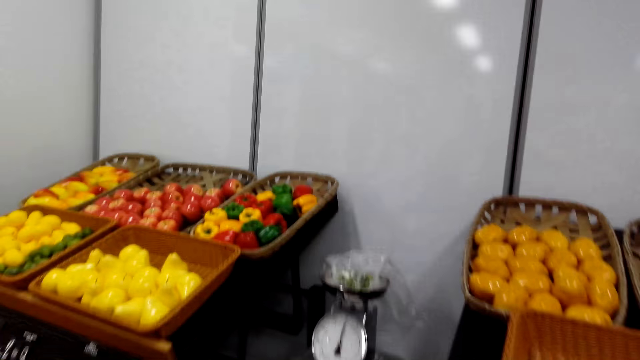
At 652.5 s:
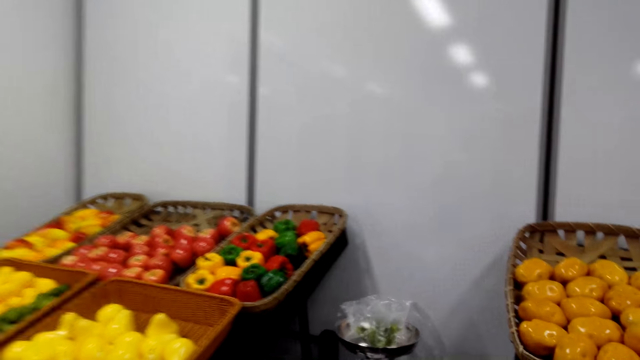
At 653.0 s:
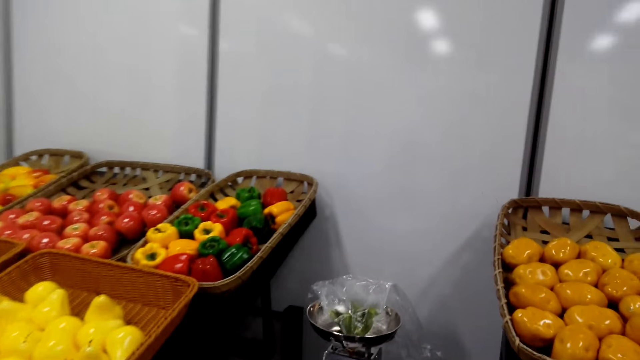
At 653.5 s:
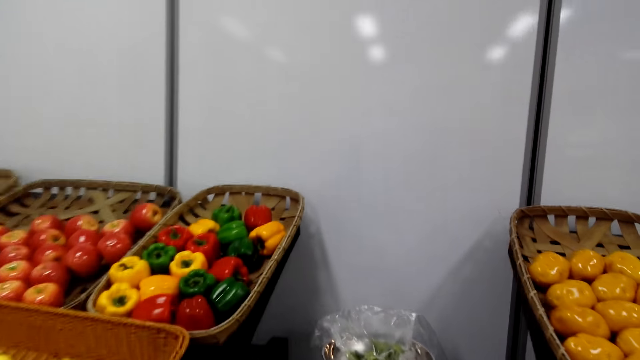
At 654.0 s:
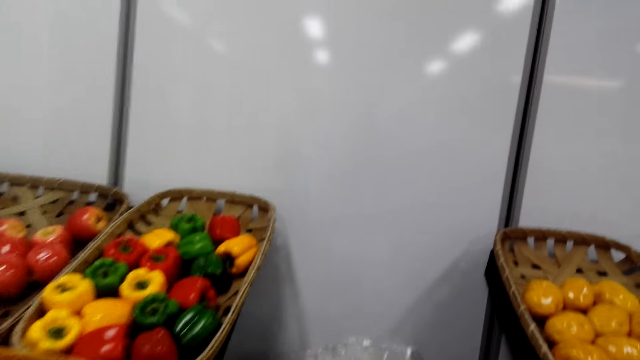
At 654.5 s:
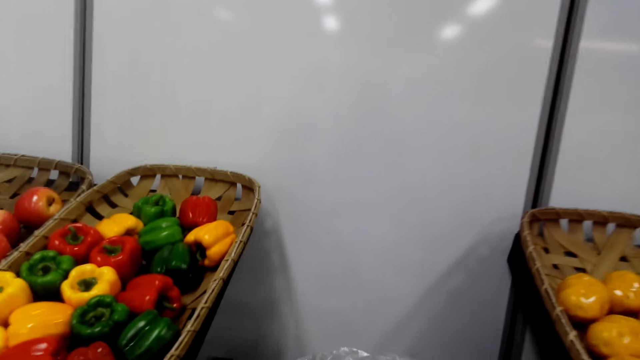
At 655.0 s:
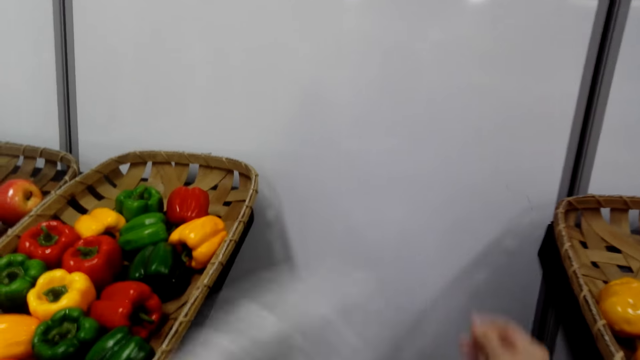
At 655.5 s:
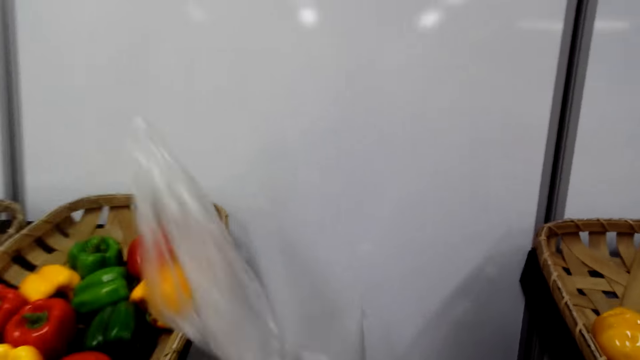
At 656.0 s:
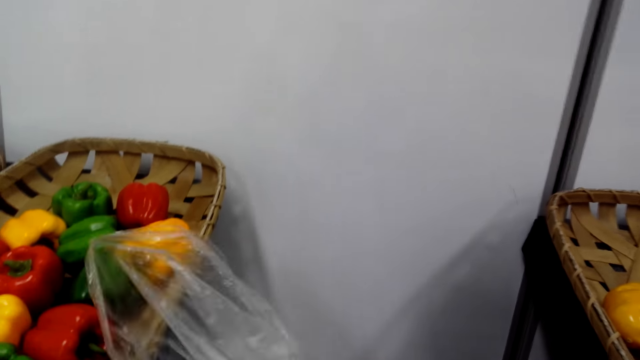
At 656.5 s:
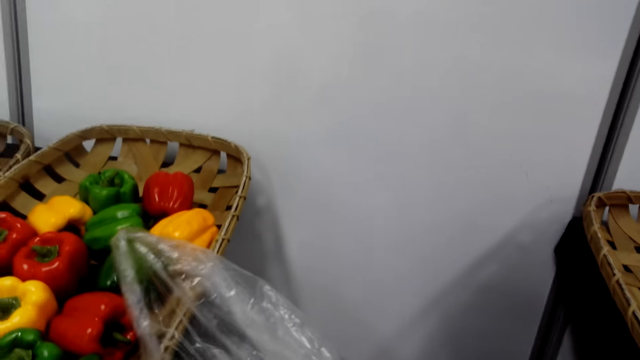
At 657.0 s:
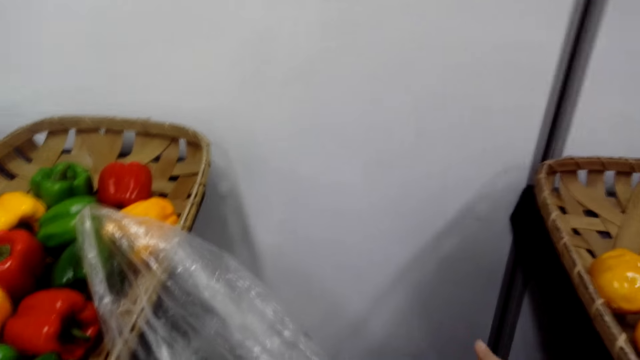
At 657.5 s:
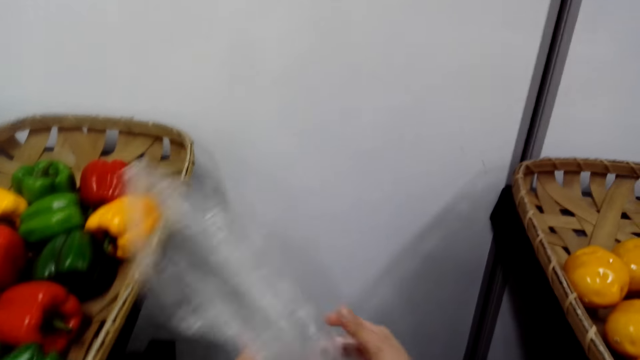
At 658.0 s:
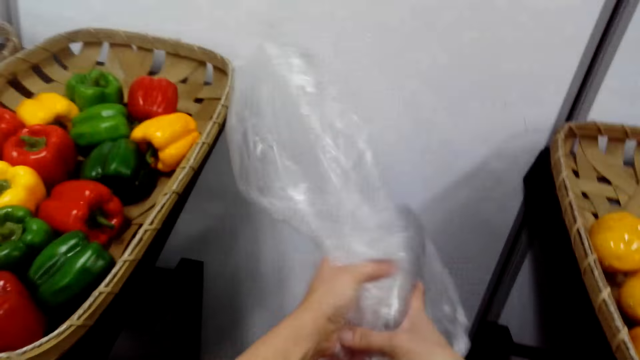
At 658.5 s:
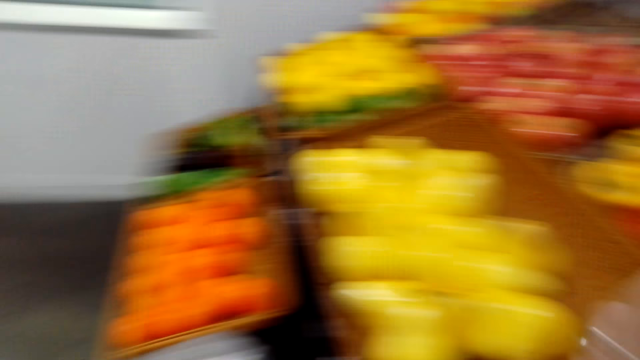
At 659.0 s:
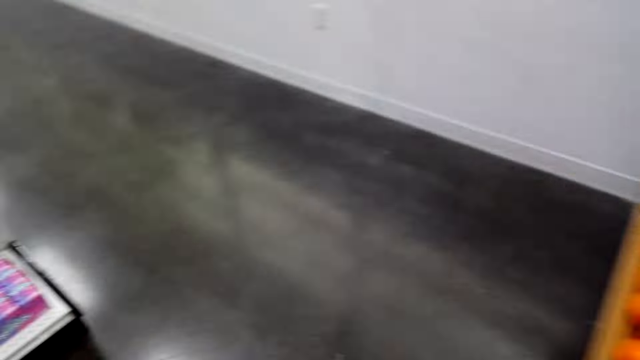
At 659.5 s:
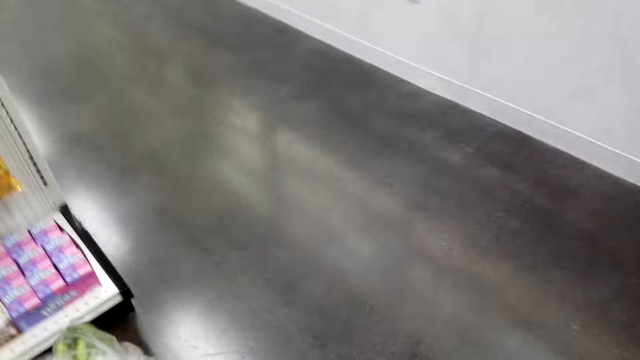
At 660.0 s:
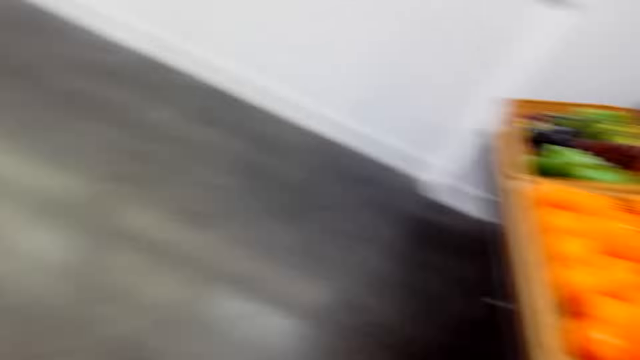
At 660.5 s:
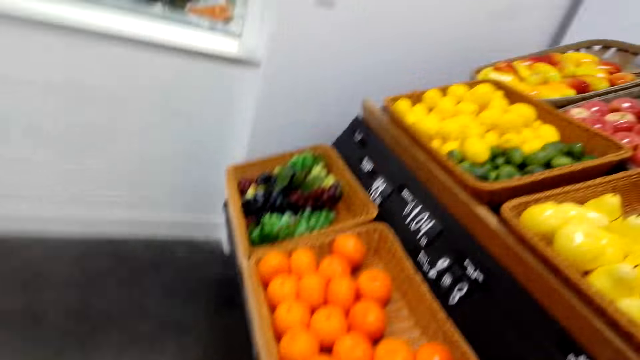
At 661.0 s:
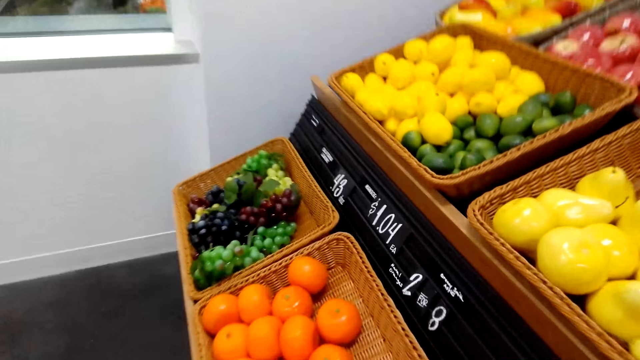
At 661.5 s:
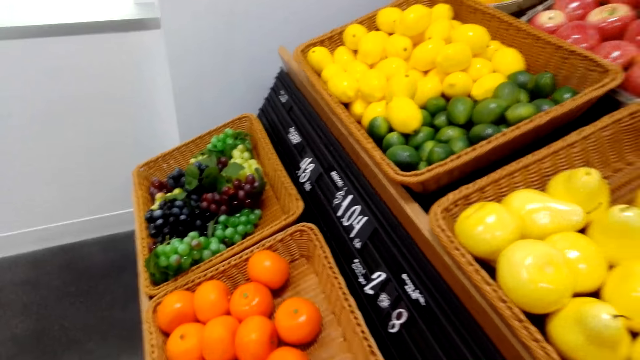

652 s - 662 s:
The camera wearer lifts the polythene bag from the weighing machine. They hold fruits. They put the polythene bag on the weighing machine. They wrap the polythene paper bag. They look around and walk in the supermarket.

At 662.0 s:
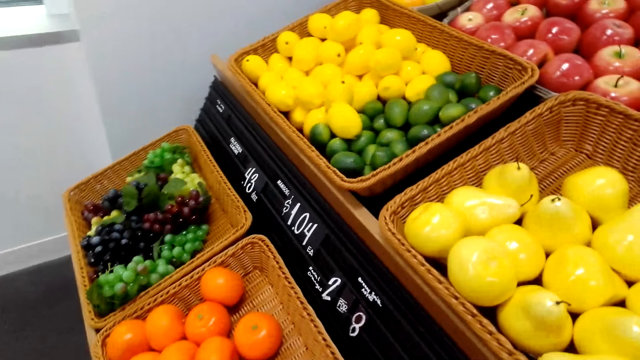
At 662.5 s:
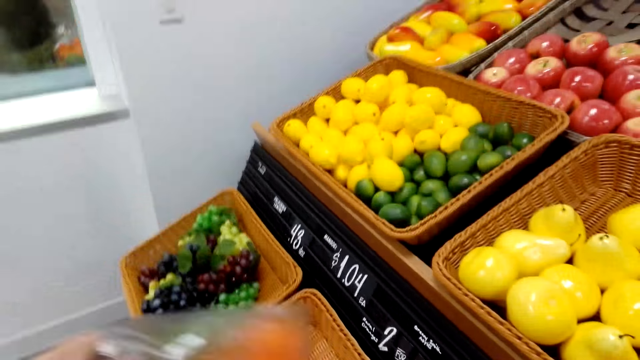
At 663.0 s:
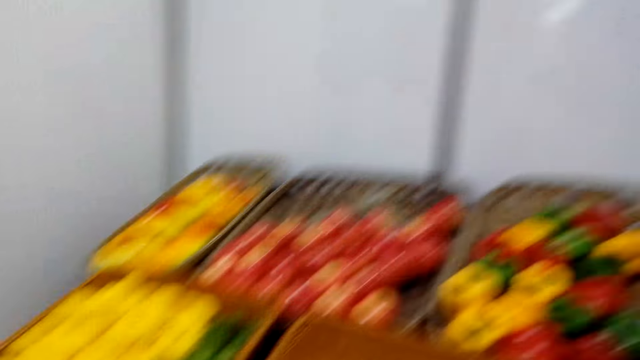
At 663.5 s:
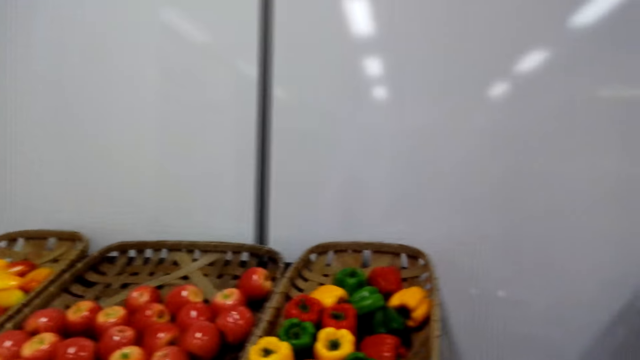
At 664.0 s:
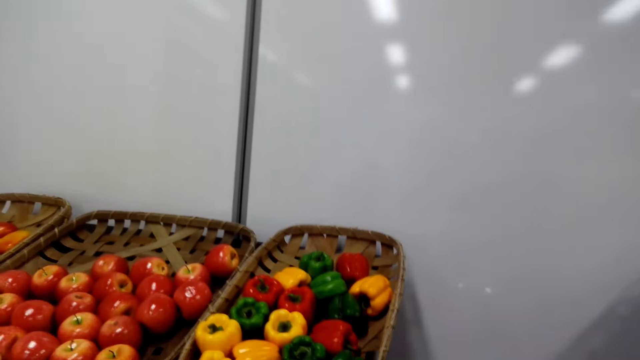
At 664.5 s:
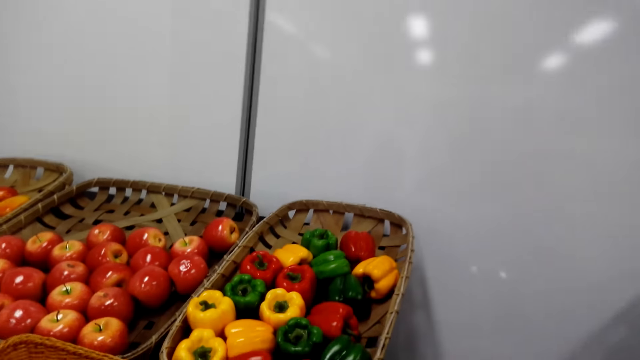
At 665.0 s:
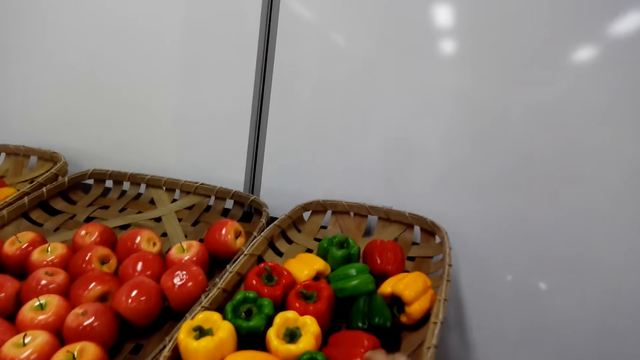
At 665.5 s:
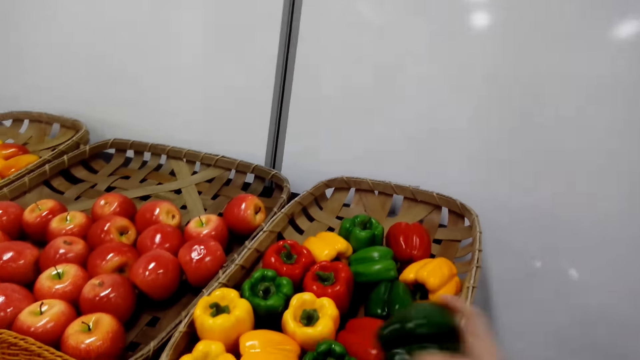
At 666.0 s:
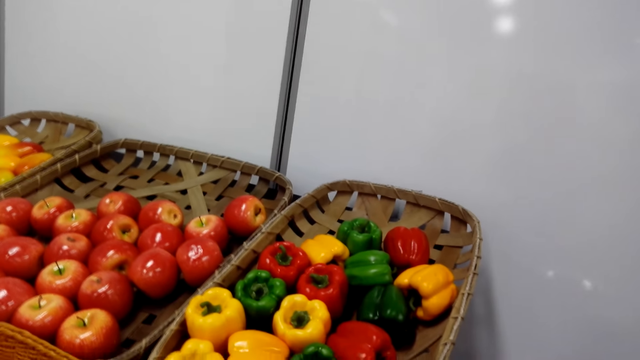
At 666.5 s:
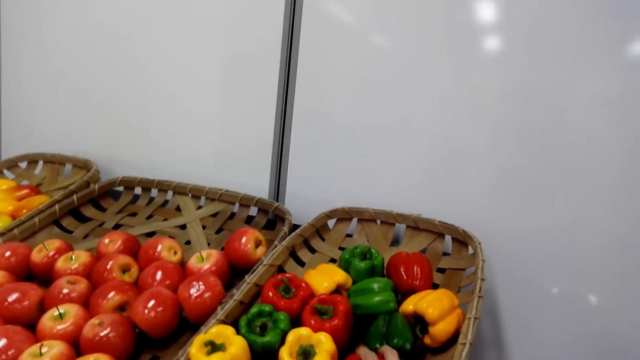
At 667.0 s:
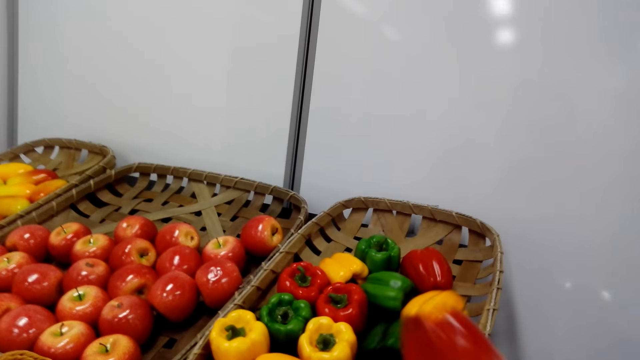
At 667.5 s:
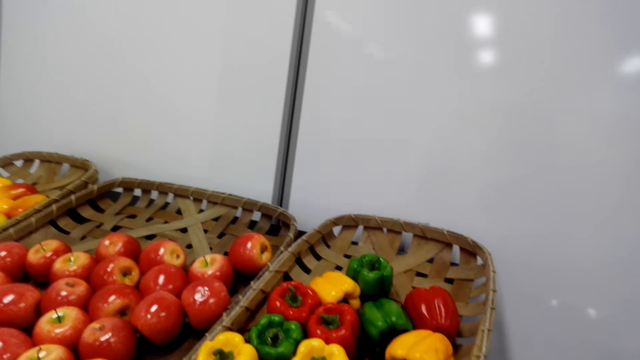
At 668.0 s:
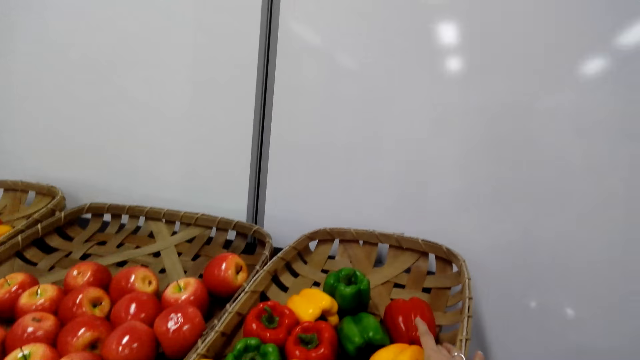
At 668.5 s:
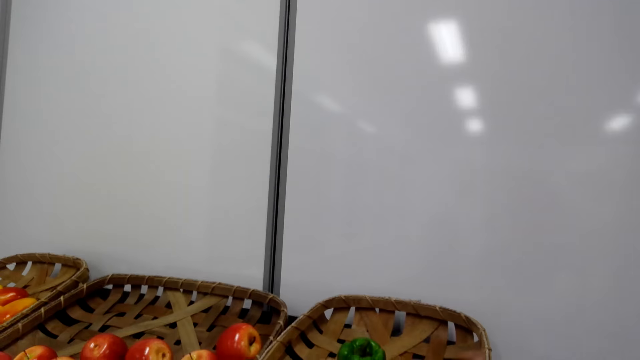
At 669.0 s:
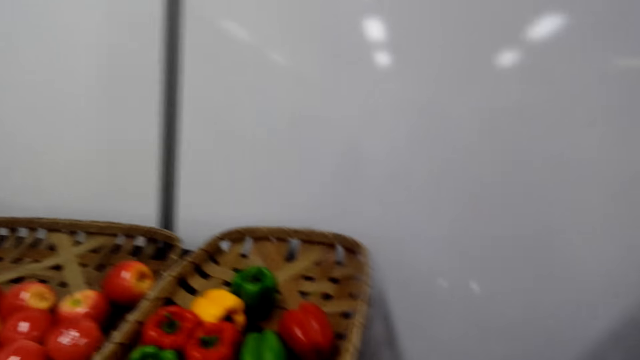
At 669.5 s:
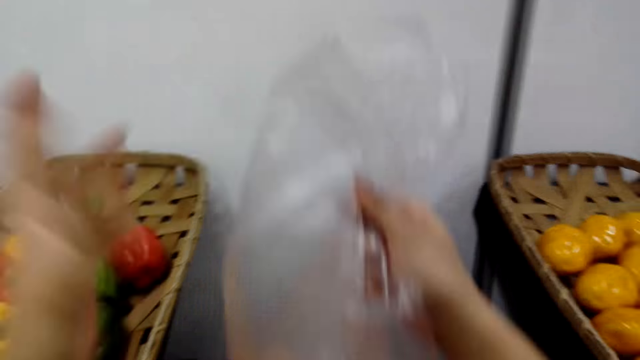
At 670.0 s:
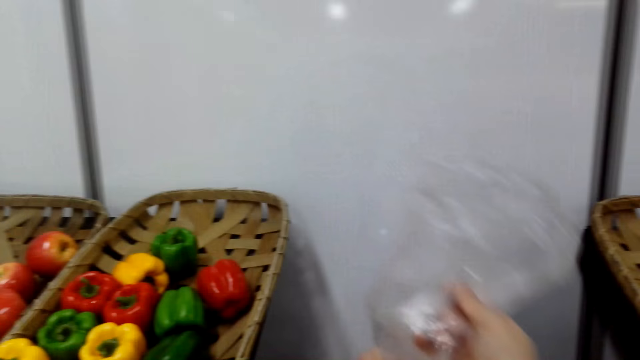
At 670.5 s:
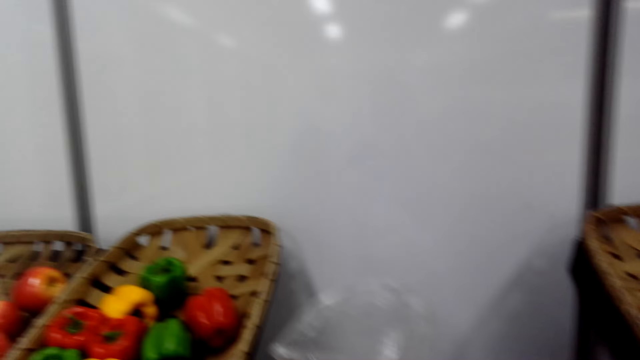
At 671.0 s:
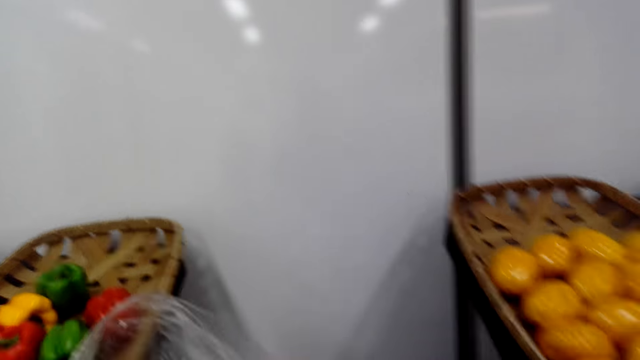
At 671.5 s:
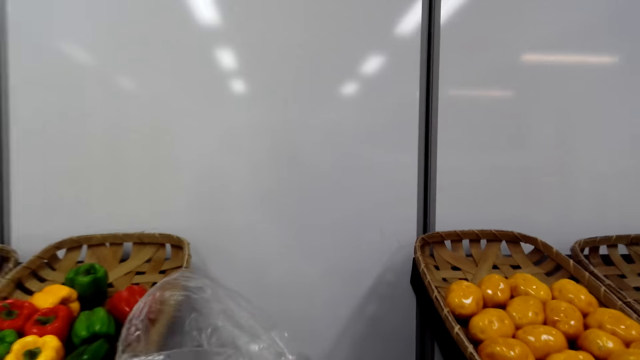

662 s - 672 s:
The camera wearer lifts a polythene paper bag. They put fruitage in the polythene paper bag. They pick a bell pepper and put the bell pepper in the polythene paper bag. They pick a bell pepper and put the bell pepper in the polythene paper bag. They pick a bell pepper and put the bell pepper in the polythene paper bag. They lift the polythene paper bag and put the polythene paper bag on the weighing machine.
